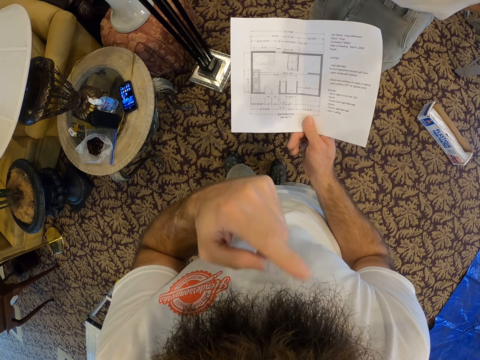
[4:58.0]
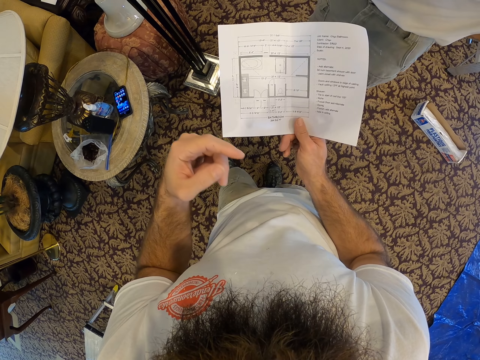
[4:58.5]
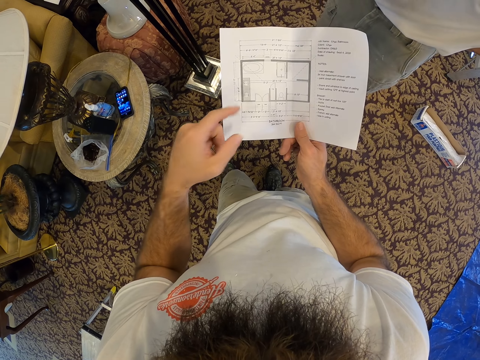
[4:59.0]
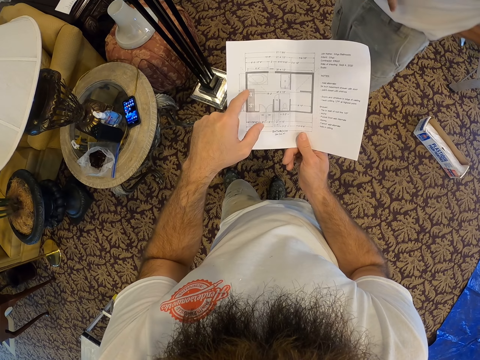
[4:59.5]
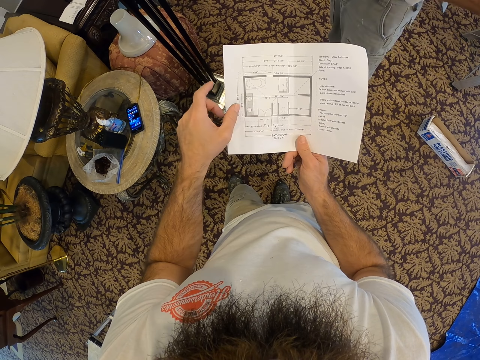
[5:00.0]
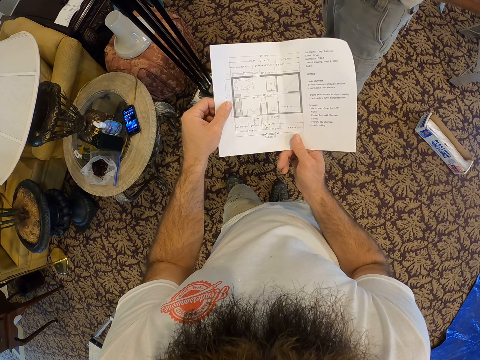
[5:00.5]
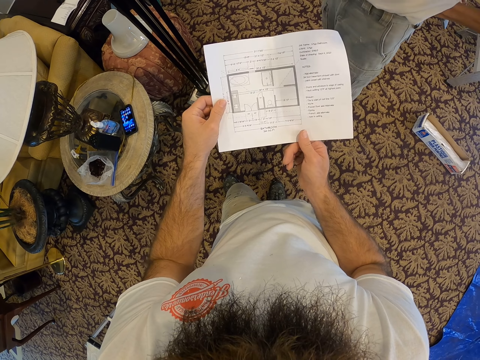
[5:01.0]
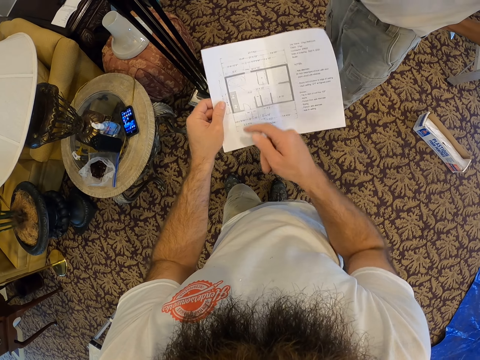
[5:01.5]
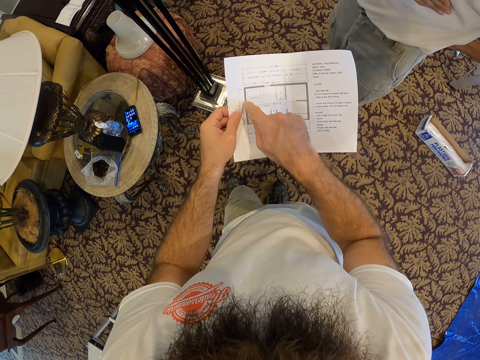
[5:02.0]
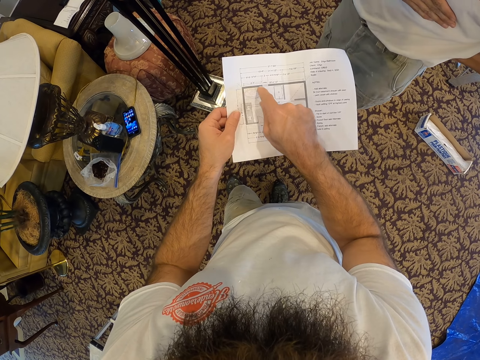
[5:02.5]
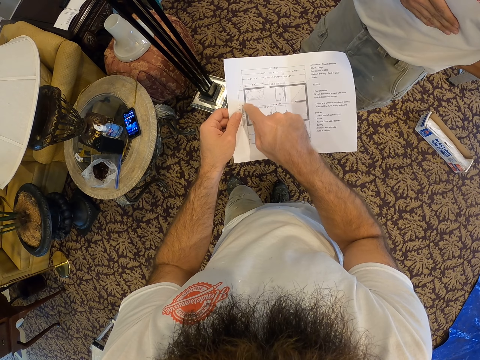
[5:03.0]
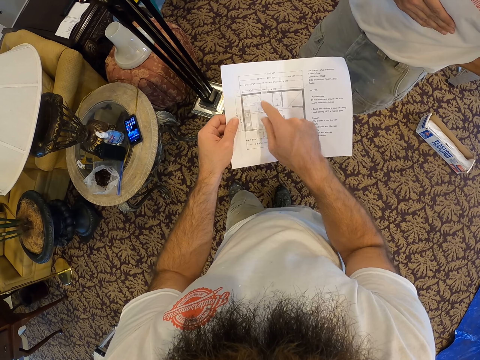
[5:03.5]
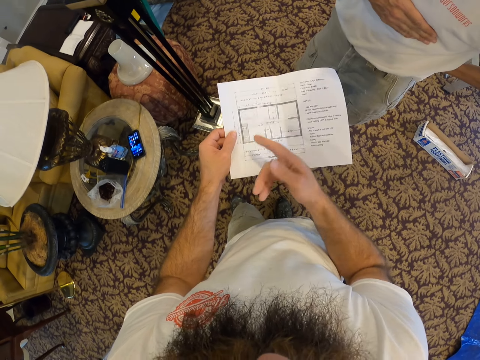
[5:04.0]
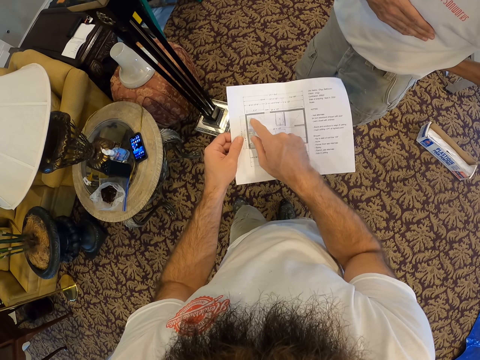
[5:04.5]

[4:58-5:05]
The camera wearer holds the paper with both hands. He holds the paper with his left hand. He touches the paper with his right hand. He points at the paper.

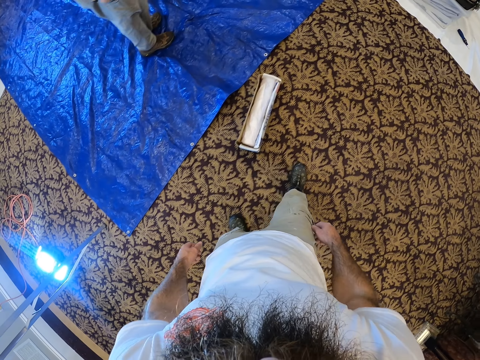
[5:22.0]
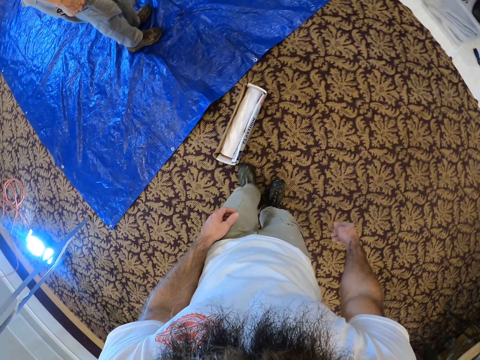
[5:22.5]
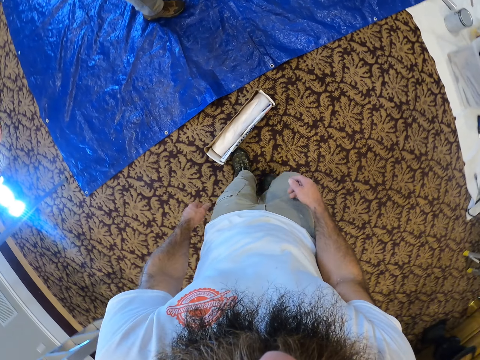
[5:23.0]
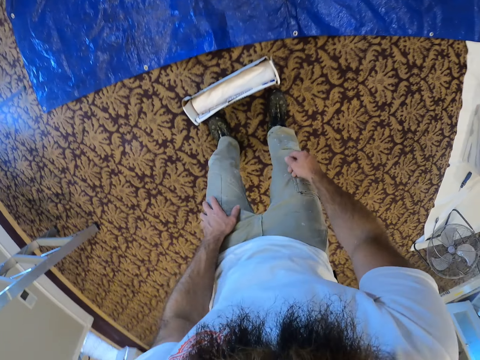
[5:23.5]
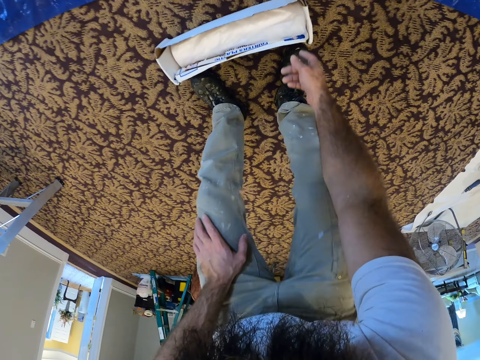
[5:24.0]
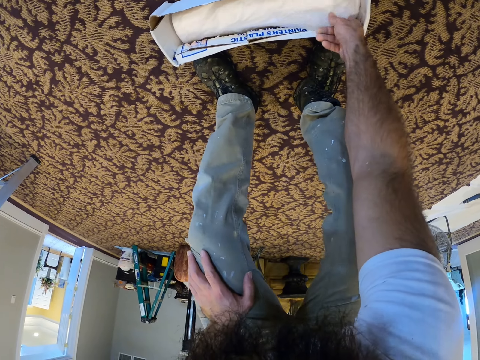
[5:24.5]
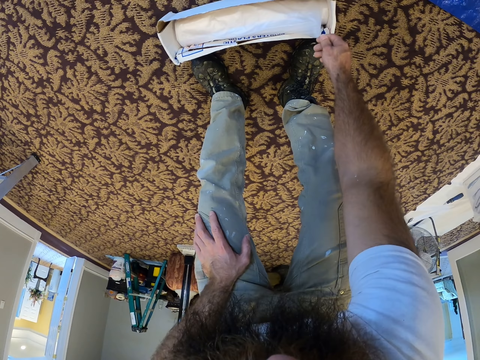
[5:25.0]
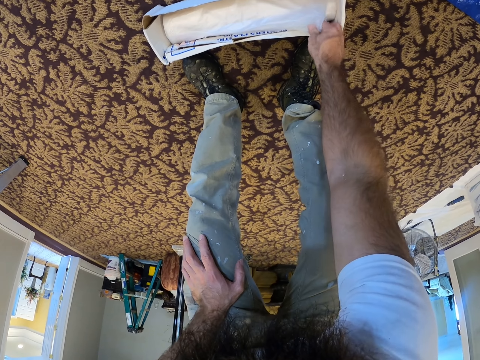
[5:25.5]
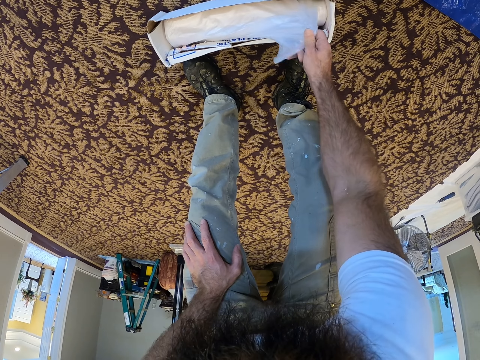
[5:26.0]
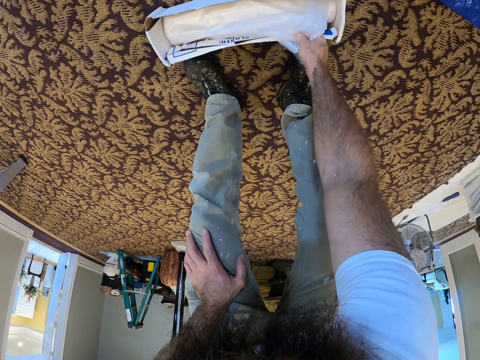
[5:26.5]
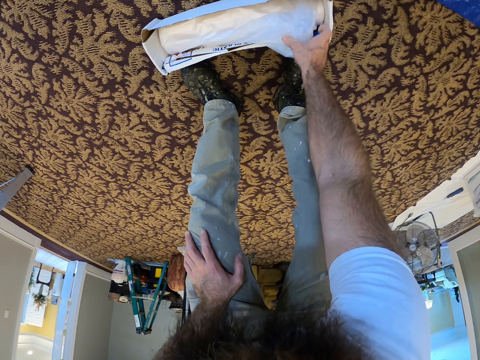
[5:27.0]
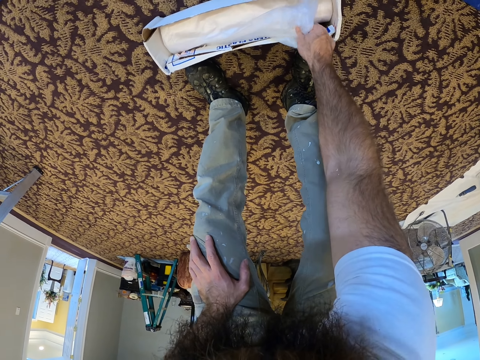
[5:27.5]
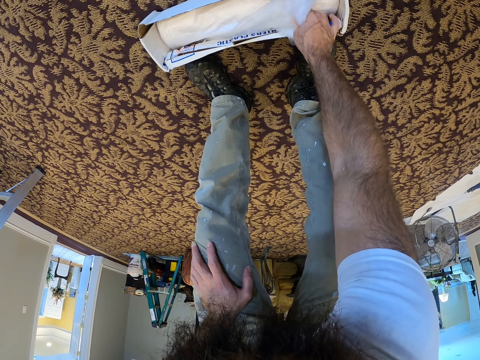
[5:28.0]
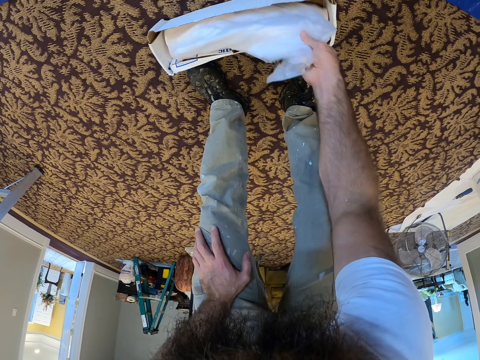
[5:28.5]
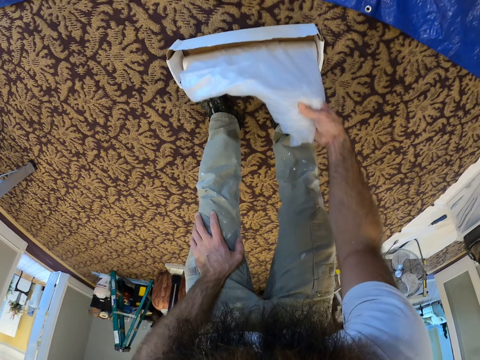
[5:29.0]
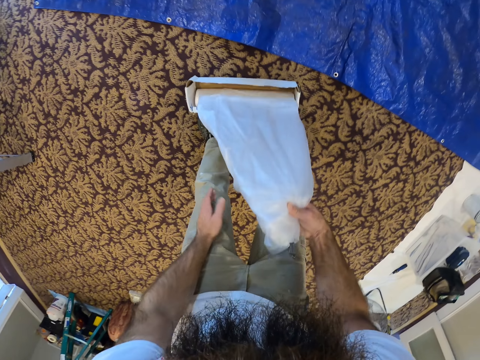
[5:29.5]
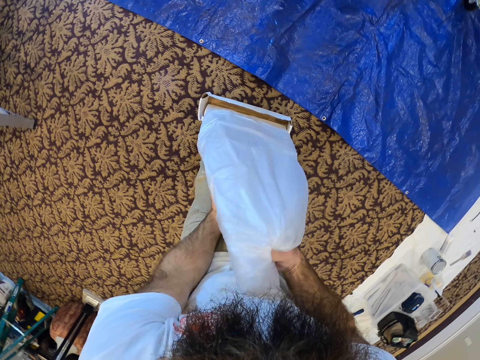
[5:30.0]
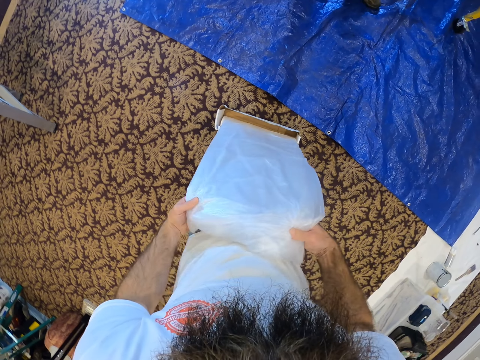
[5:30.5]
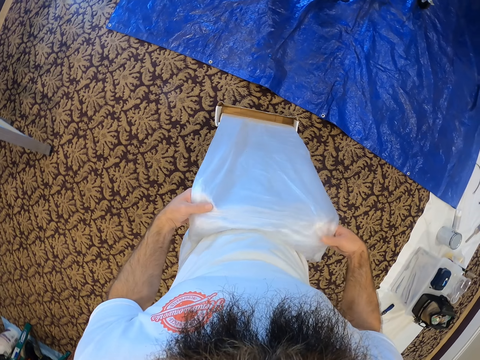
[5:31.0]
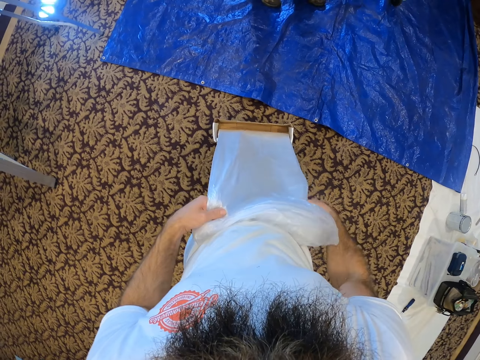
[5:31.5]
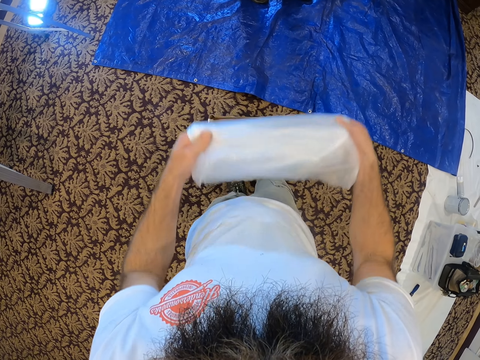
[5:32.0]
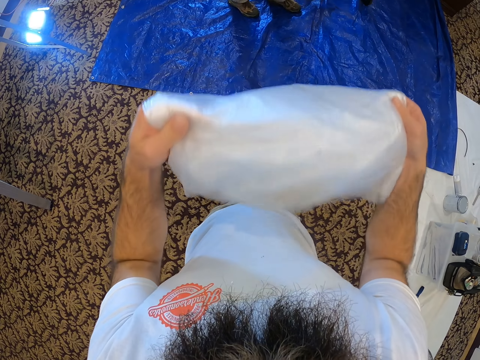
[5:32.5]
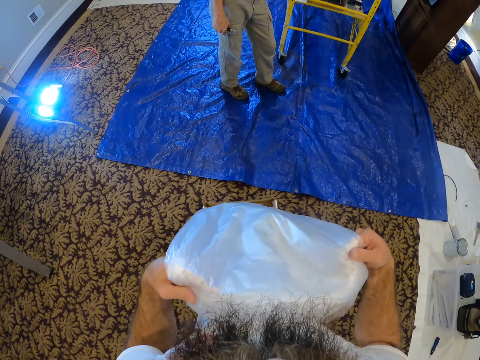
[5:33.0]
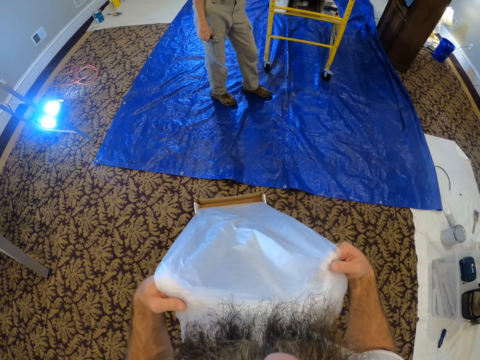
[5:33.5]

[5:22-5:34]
The camera wearer pulls out plastic wrap from the box of plastic wrap with his right hand. He pulls the plastic wrap out of the box of plastic wrap with both hands.

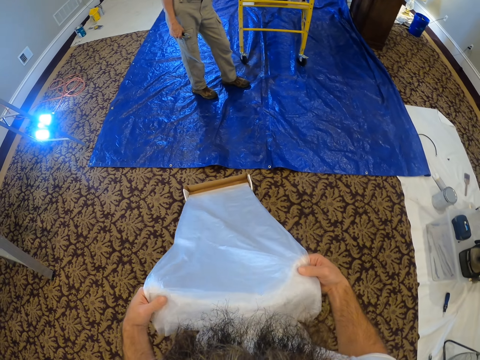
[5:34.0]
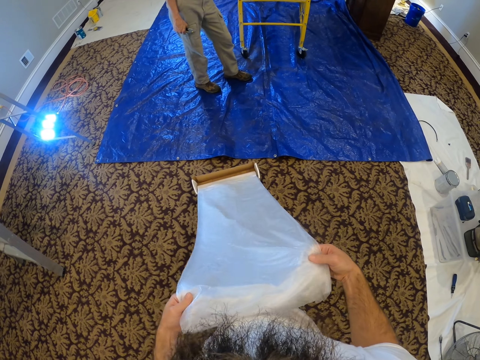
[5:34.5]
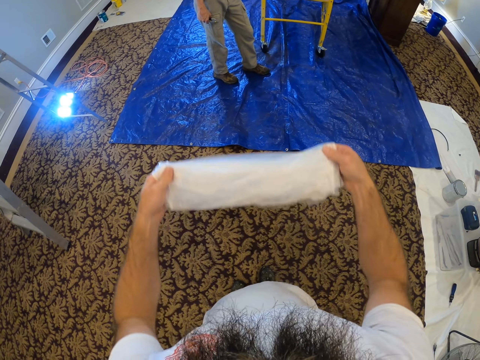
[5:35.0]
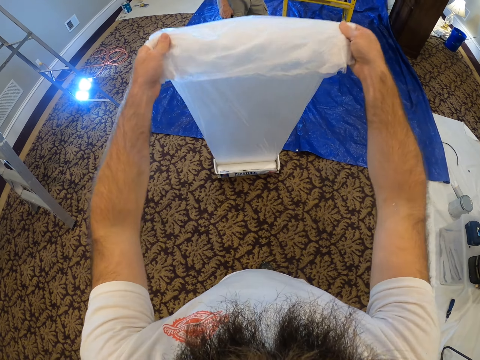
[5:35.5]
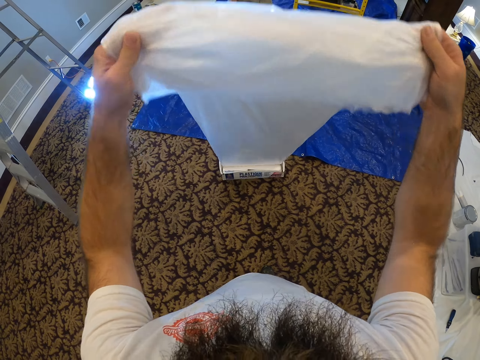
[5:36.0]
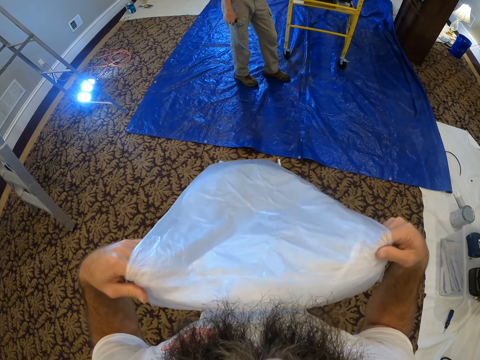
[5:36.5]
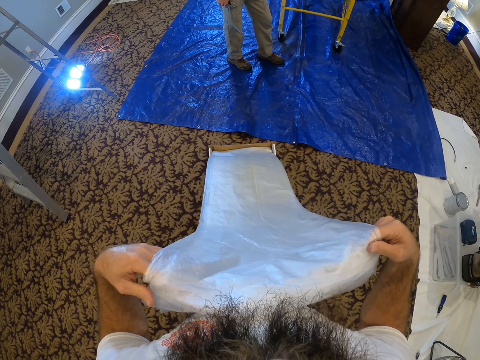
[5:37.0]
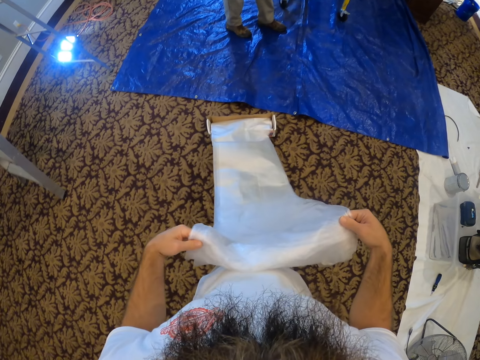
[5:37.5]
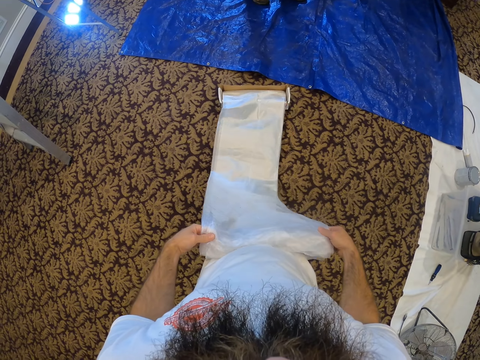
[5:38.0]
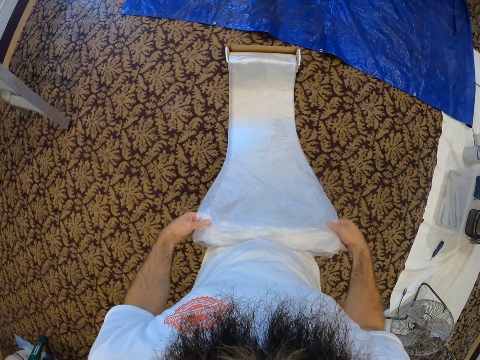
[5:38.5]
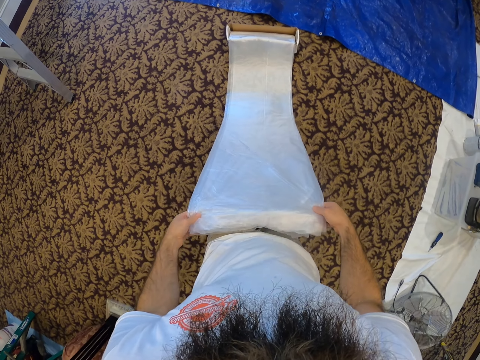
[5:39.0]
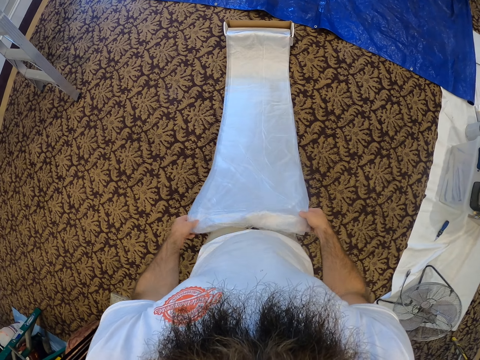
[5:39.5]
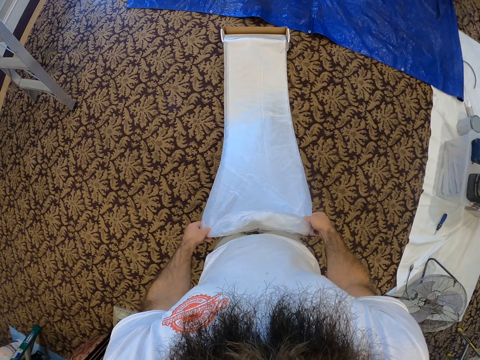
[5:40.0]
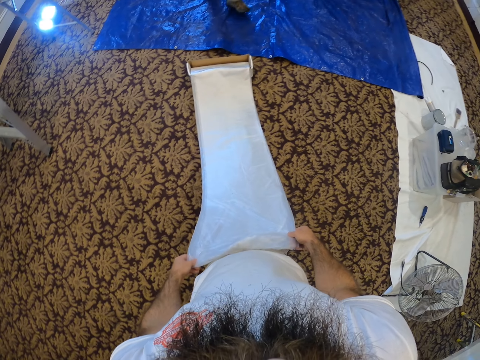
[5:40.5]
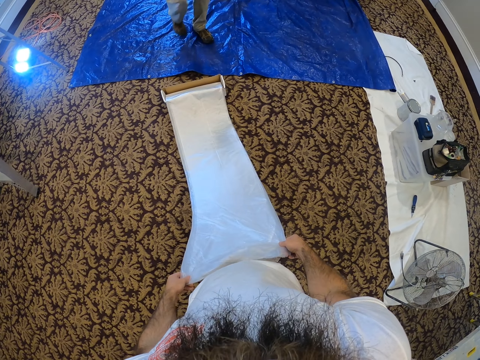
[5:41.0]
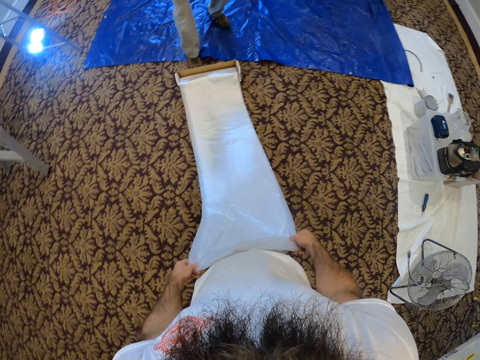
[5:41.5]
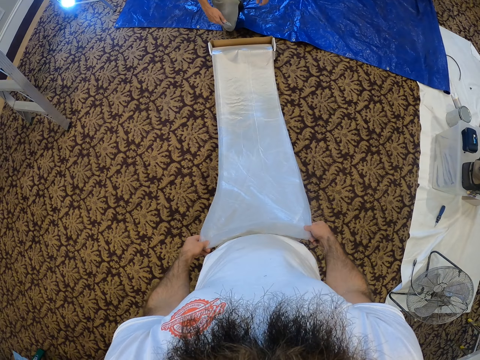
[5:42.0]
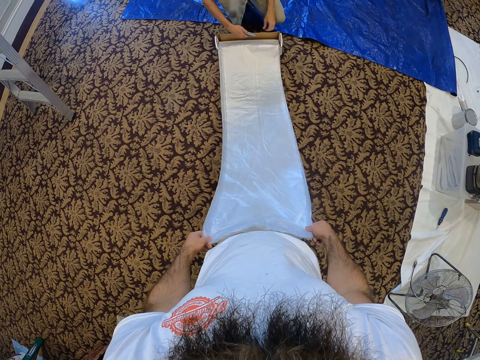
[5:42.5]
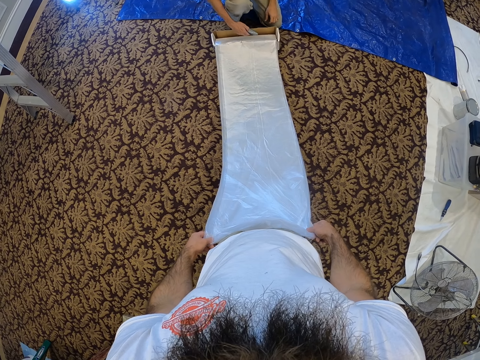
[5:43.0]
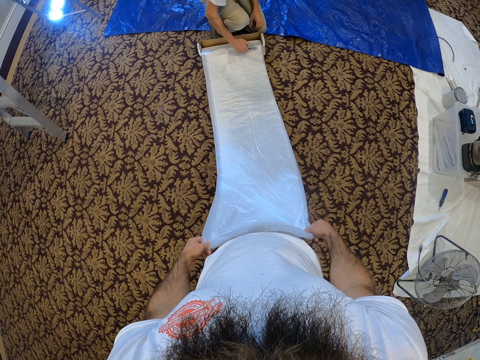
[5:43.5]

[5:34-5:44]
The camera wearer pulls a polythene sheet.
